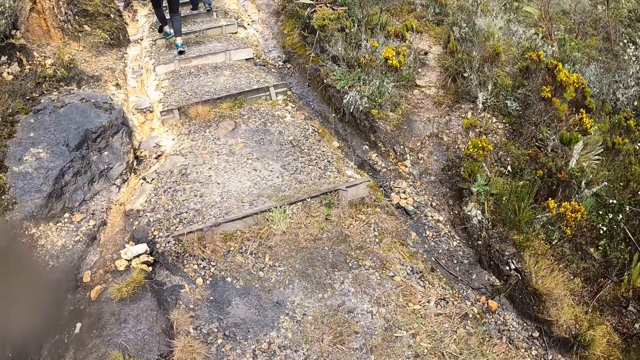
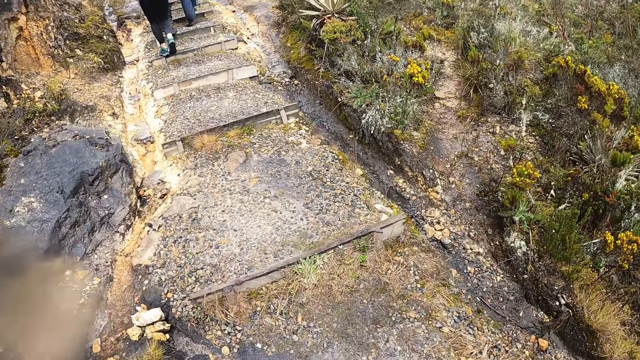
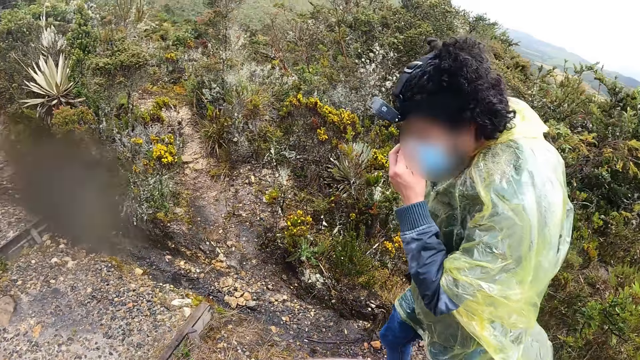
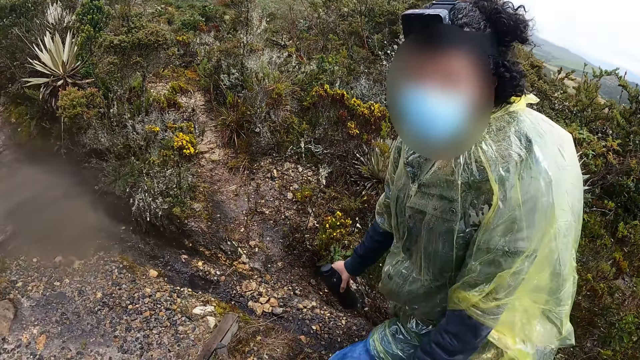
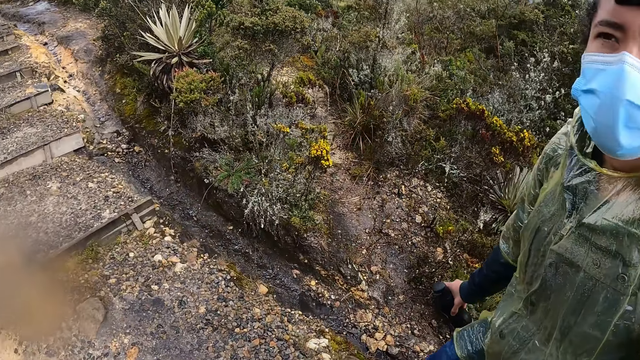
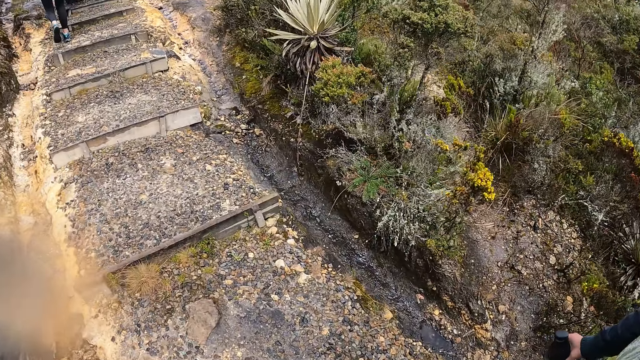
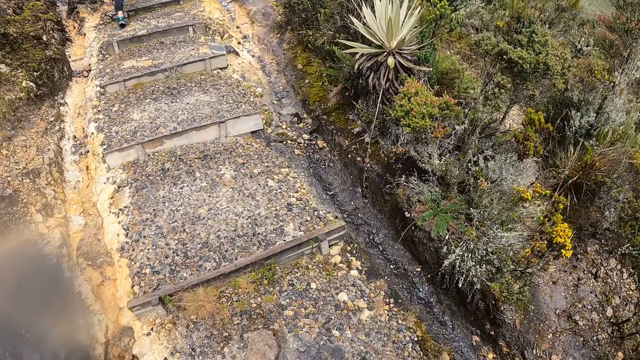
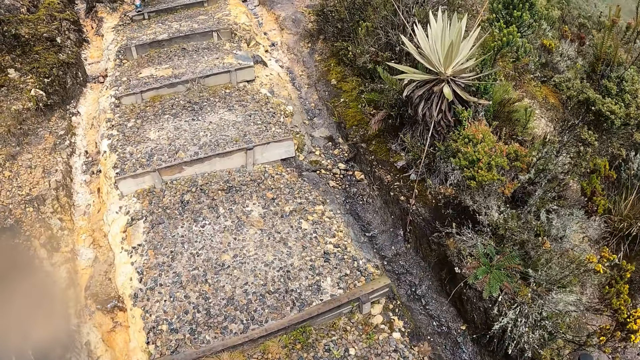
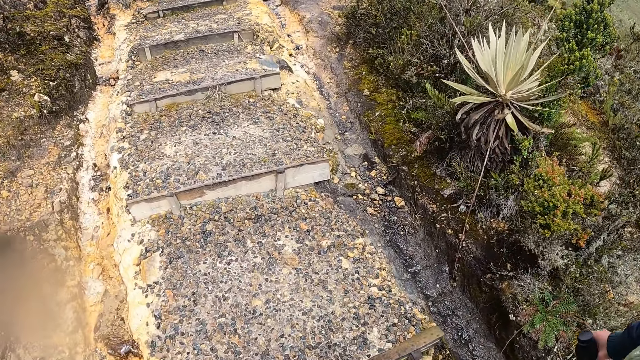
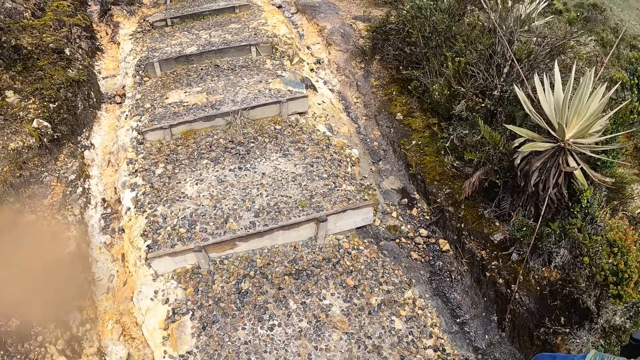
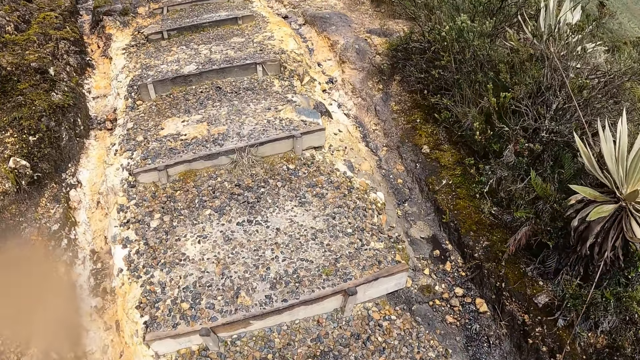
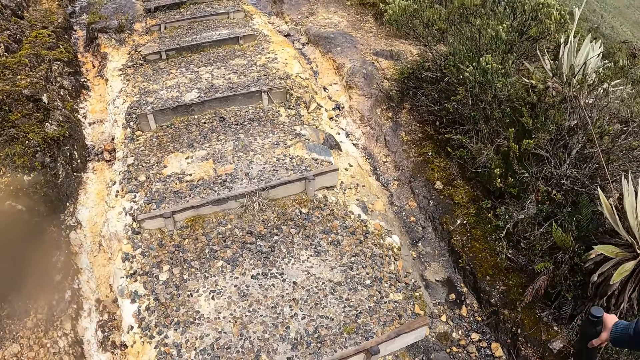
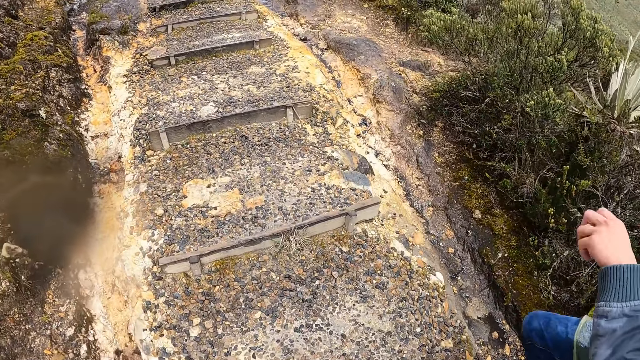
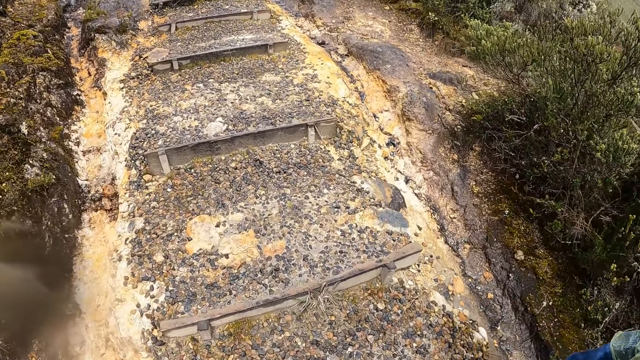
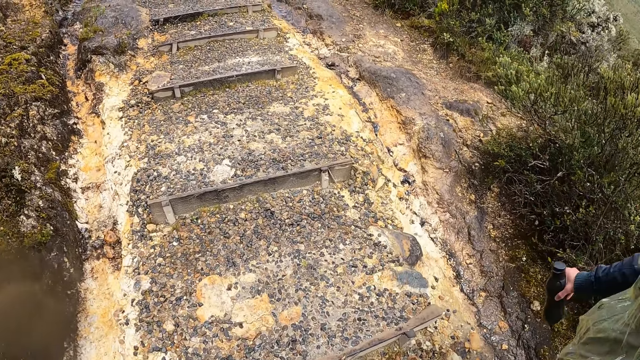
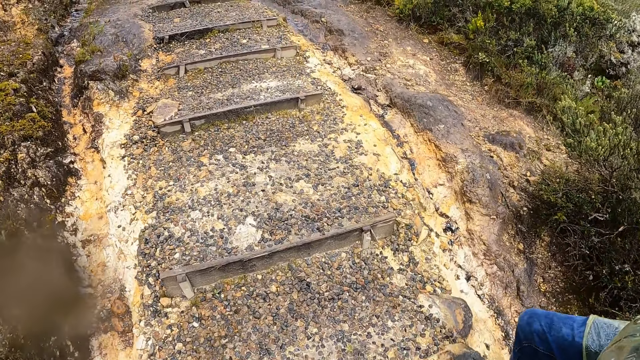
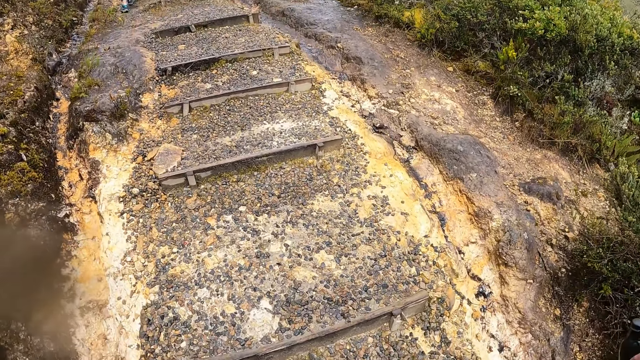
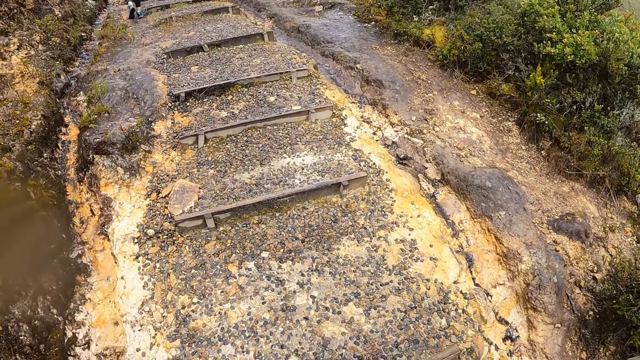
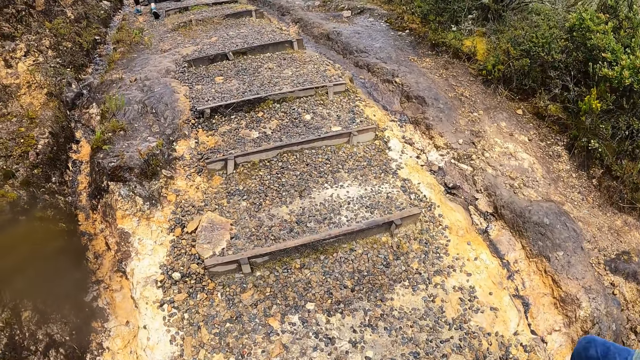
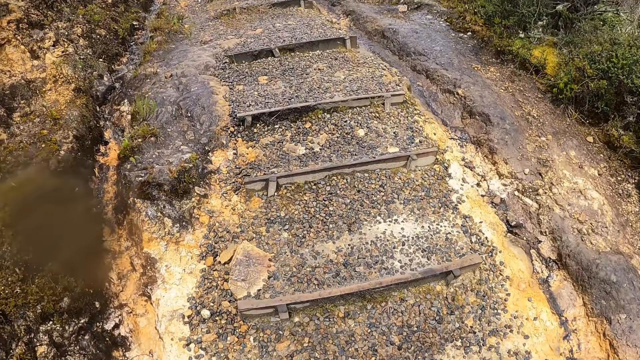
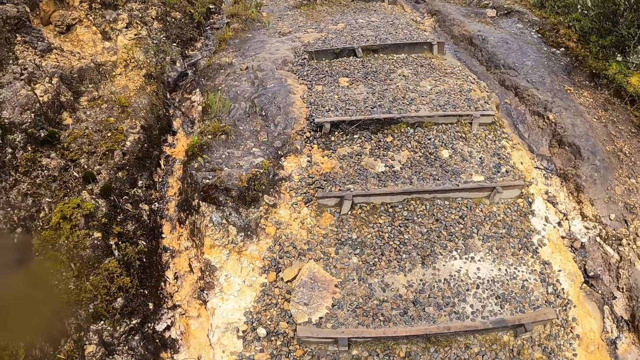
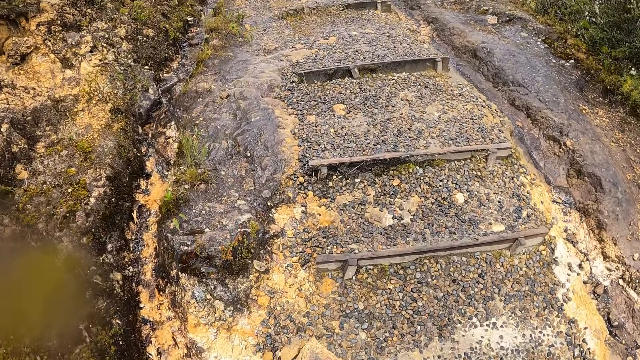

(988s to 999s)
The camera wearer looks at the man. They walk around.

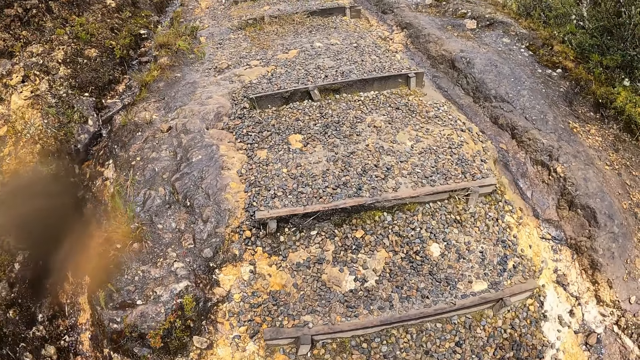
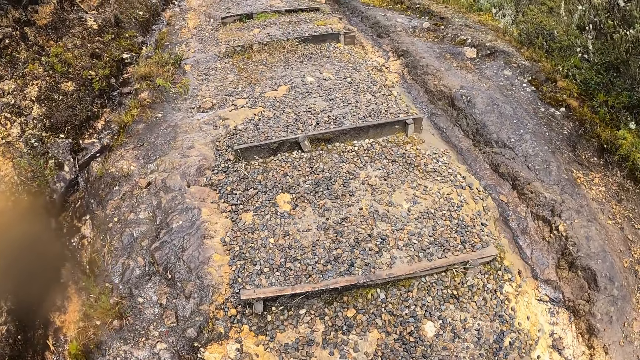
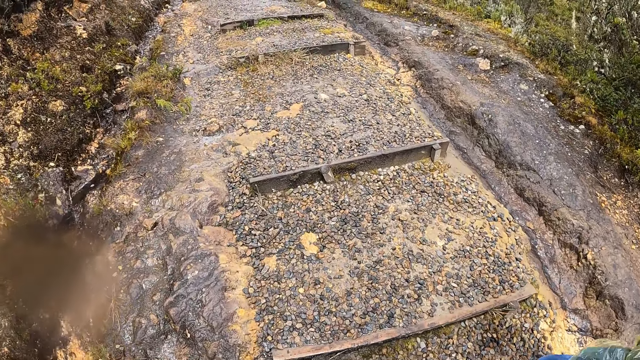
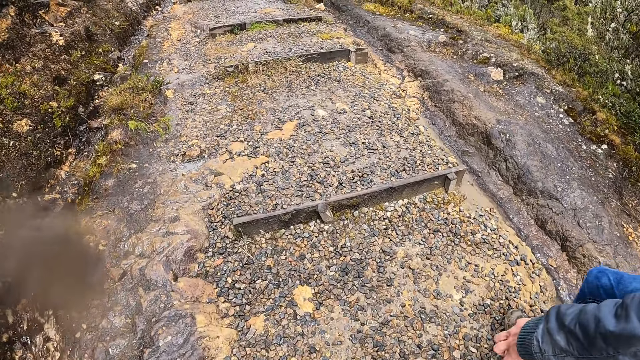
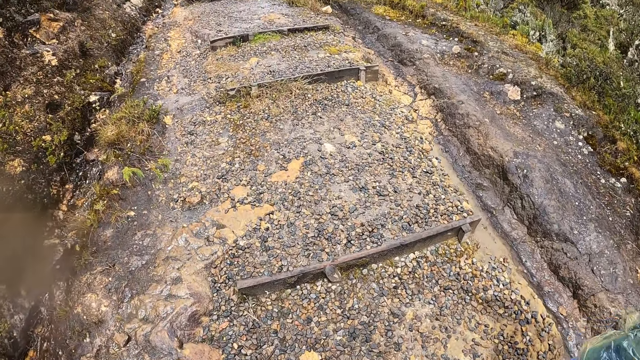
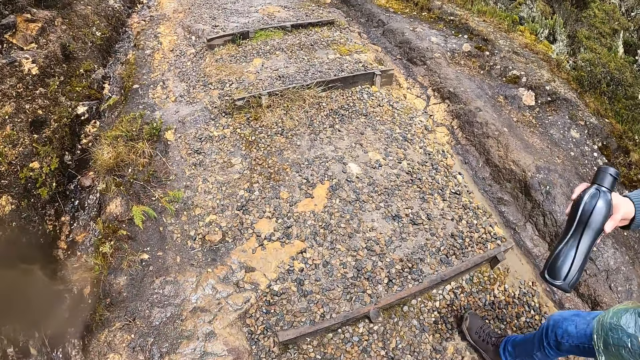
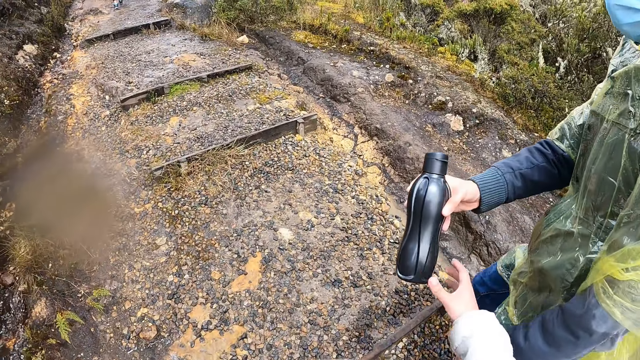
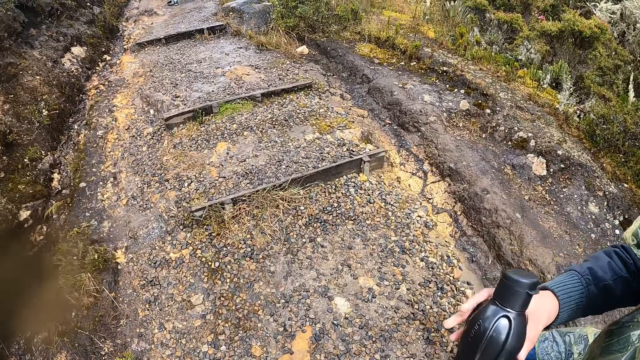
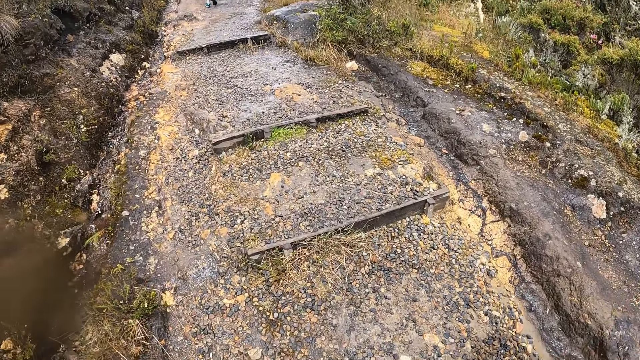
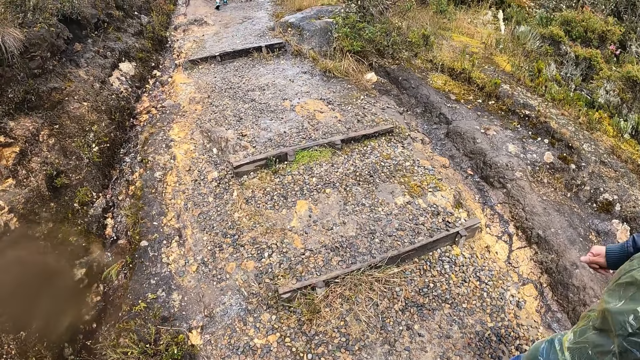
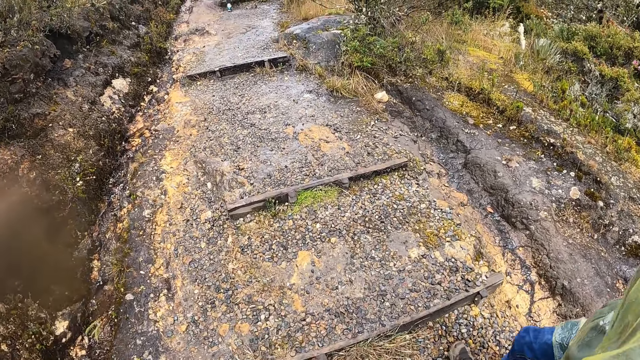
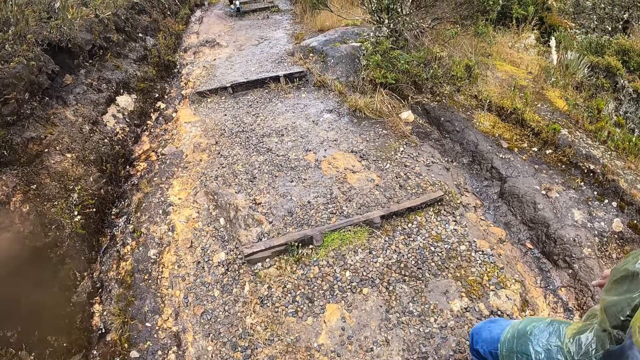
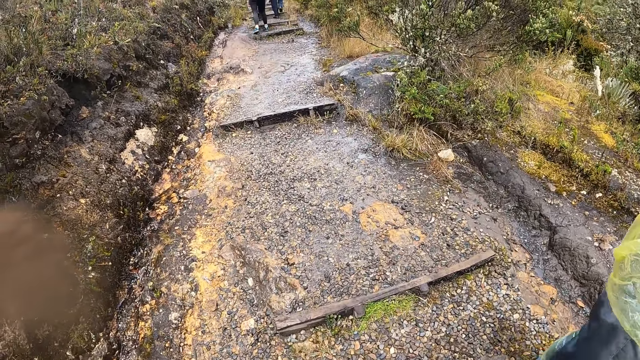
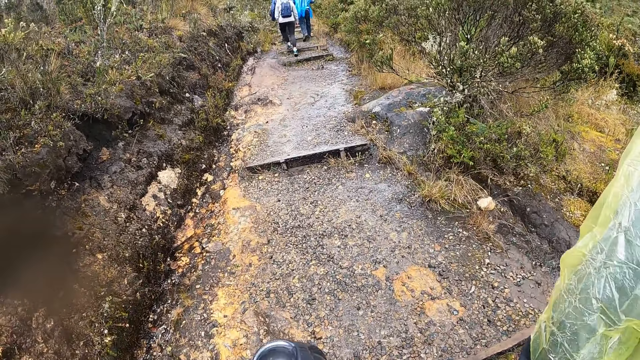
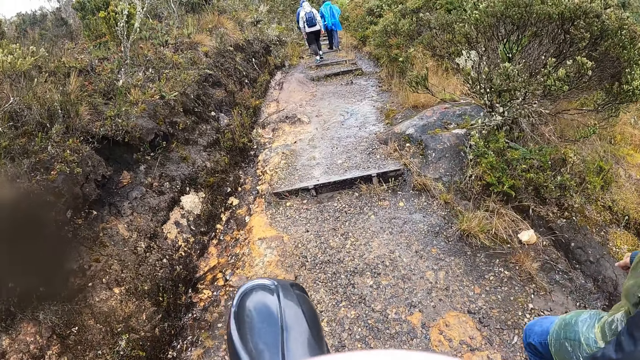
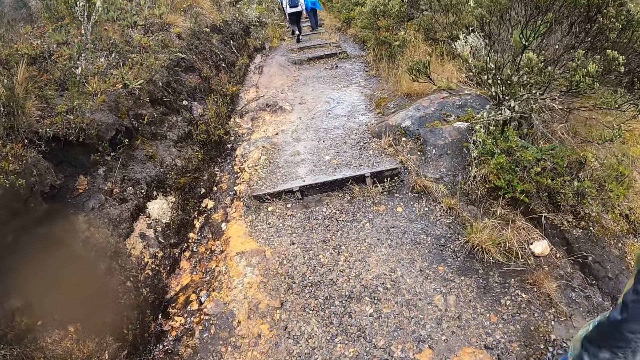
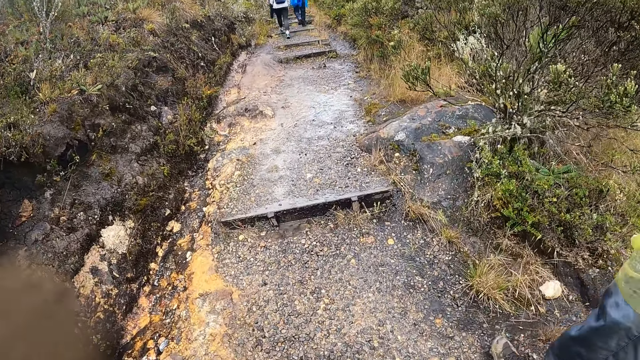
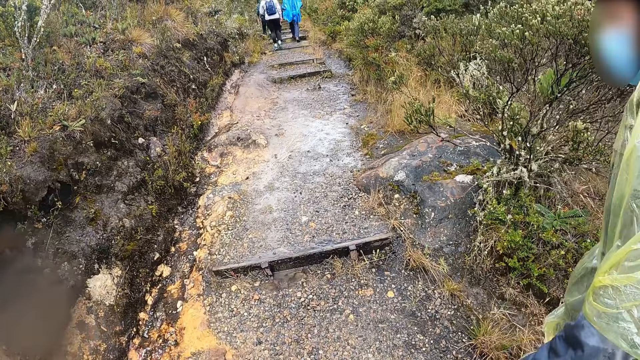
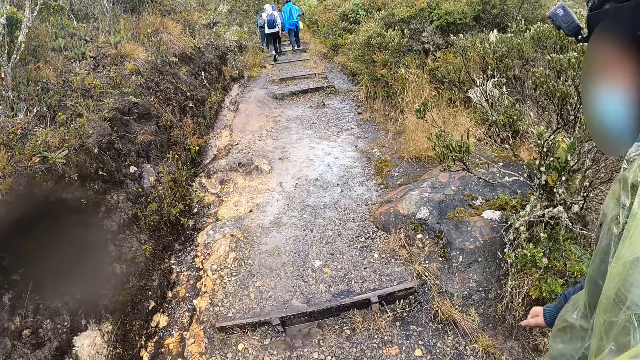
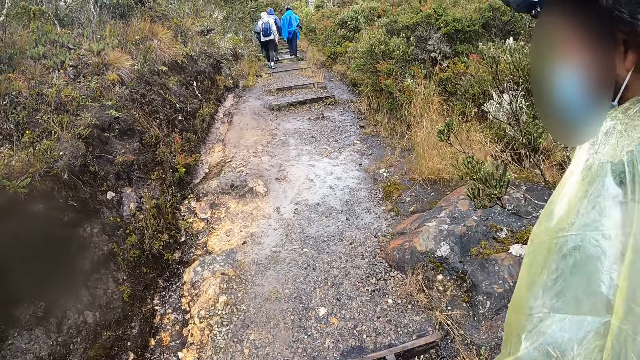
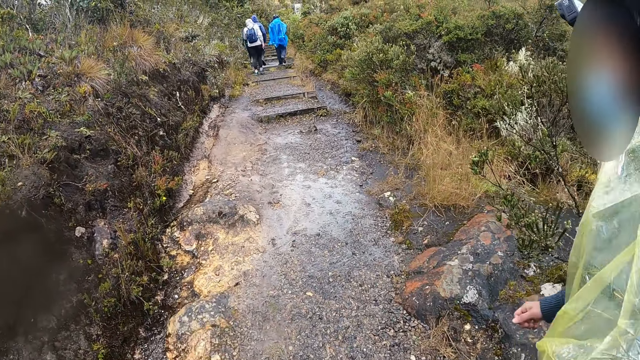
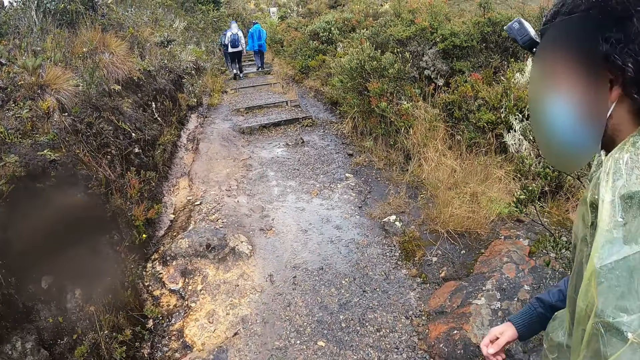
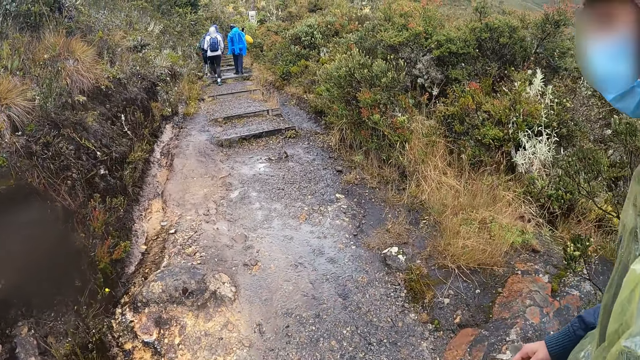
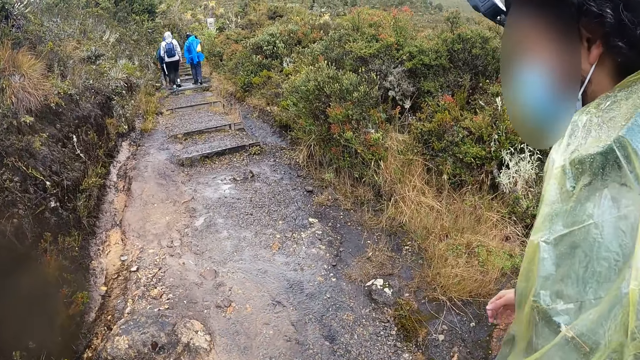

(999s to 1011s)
The man passes the bottle or flask to the camera wearer. The camera wearer takes the flask from the man with his right hand. He walks around. He drinks from the flask in his left hand. He swings the bottle. He walks around. He interacts with the man.
